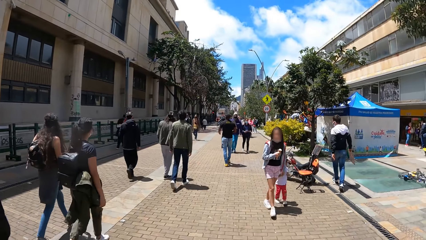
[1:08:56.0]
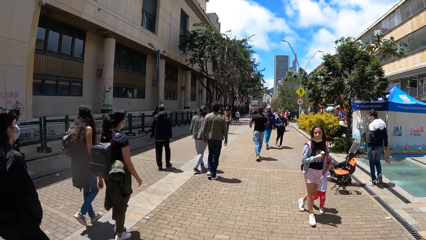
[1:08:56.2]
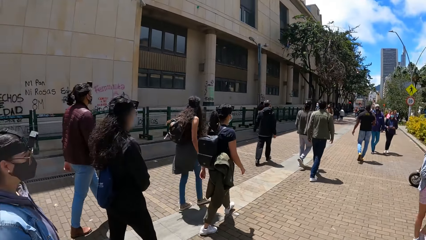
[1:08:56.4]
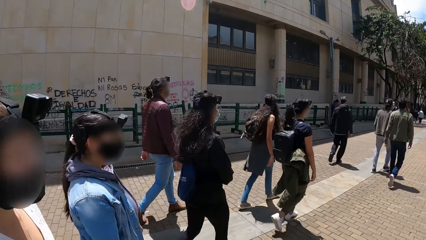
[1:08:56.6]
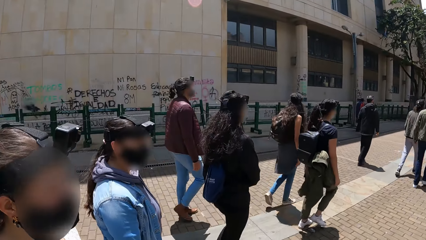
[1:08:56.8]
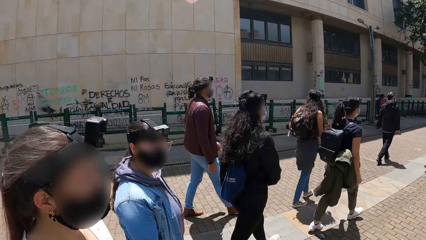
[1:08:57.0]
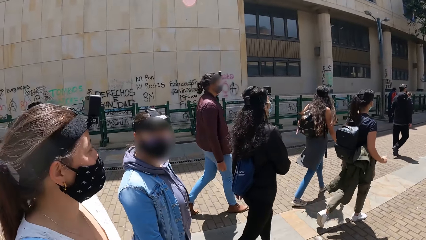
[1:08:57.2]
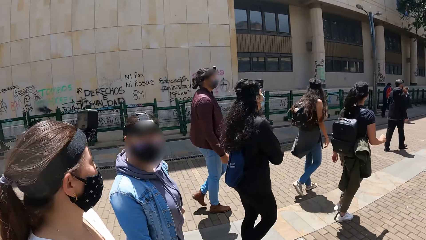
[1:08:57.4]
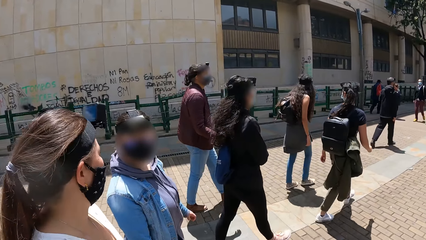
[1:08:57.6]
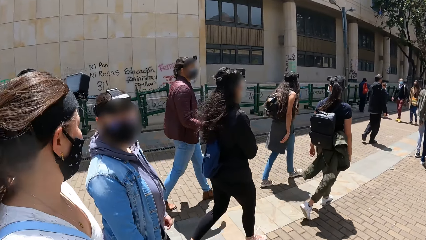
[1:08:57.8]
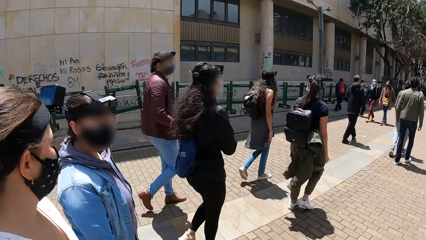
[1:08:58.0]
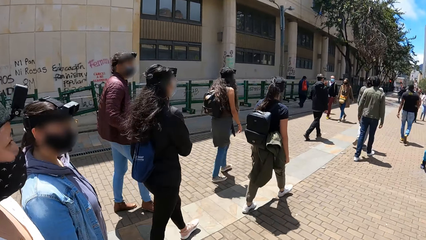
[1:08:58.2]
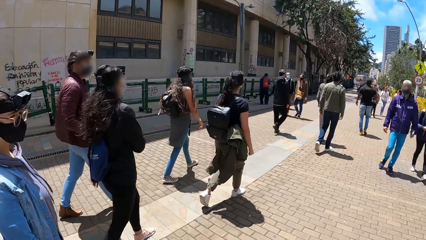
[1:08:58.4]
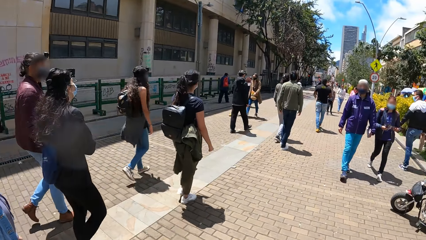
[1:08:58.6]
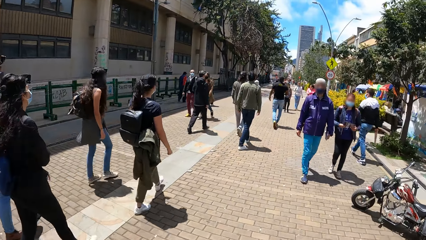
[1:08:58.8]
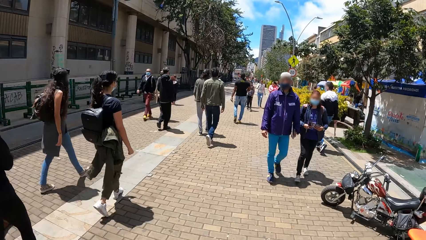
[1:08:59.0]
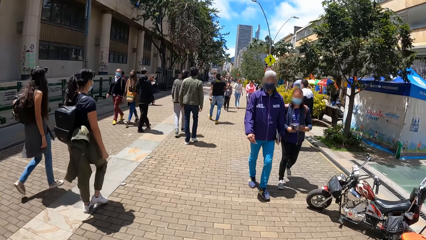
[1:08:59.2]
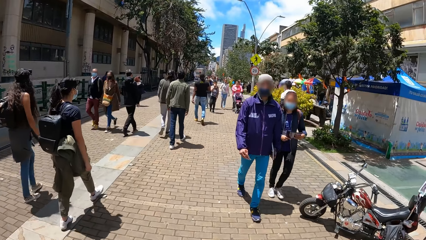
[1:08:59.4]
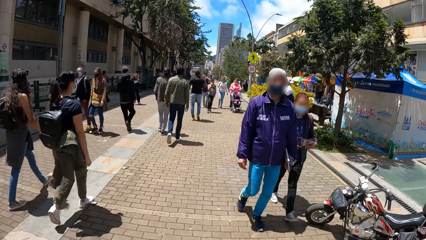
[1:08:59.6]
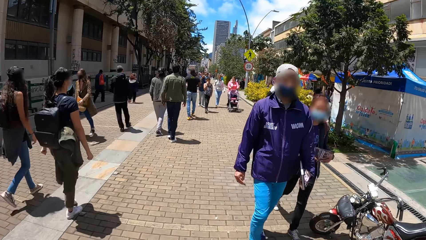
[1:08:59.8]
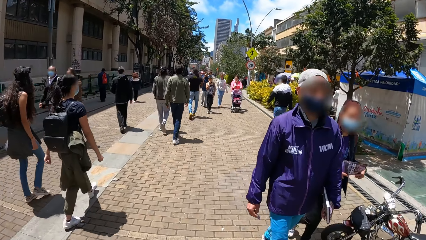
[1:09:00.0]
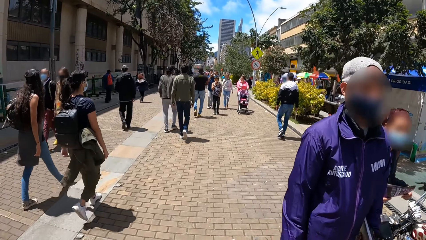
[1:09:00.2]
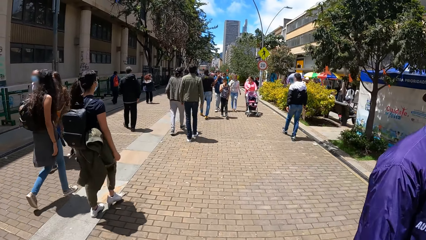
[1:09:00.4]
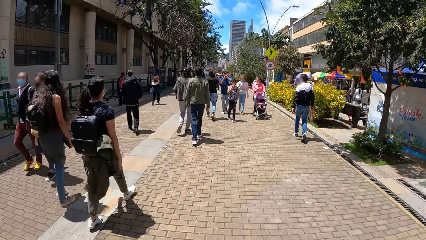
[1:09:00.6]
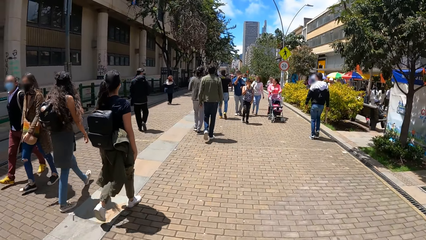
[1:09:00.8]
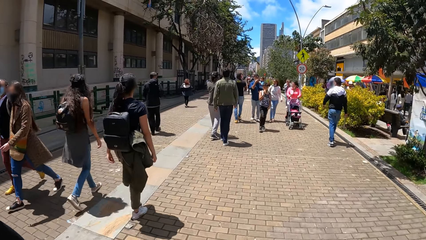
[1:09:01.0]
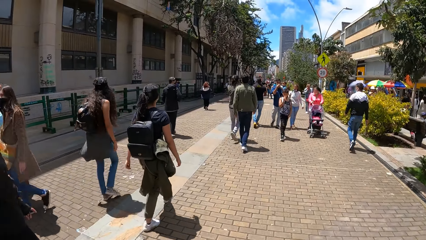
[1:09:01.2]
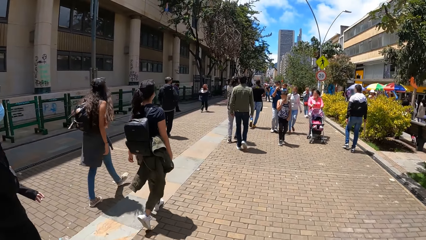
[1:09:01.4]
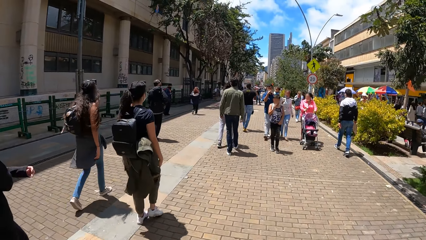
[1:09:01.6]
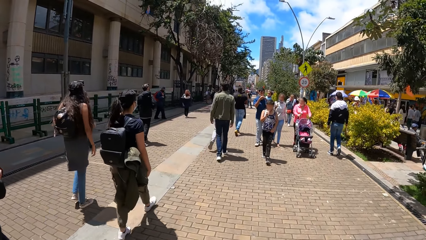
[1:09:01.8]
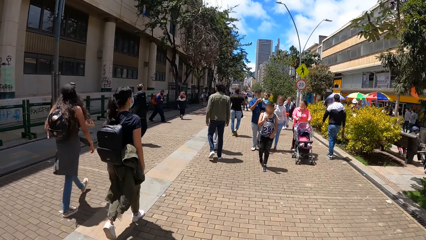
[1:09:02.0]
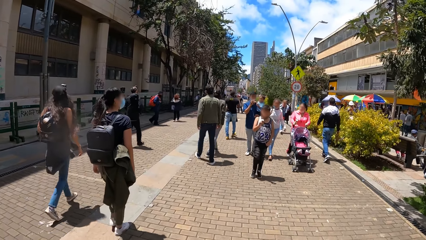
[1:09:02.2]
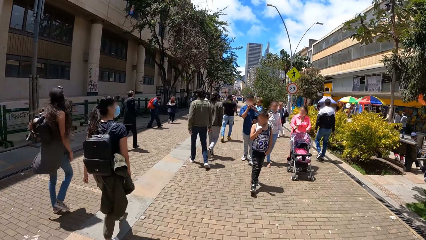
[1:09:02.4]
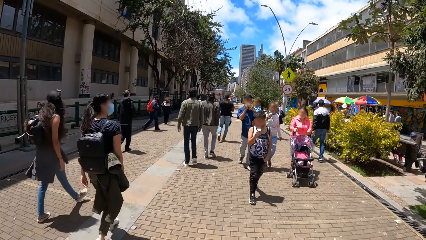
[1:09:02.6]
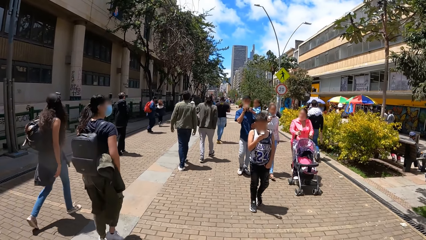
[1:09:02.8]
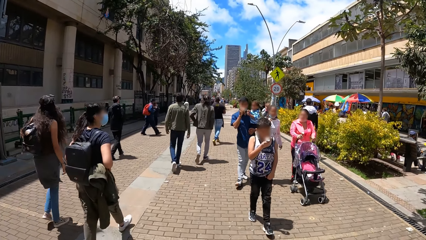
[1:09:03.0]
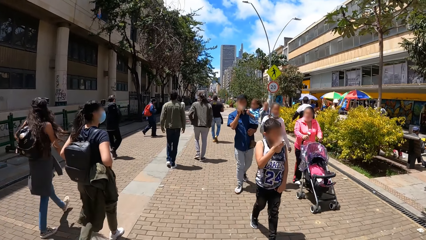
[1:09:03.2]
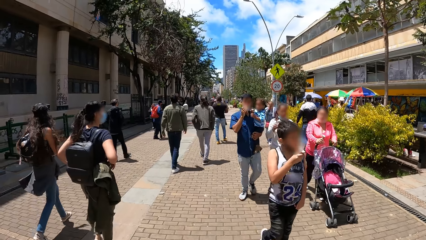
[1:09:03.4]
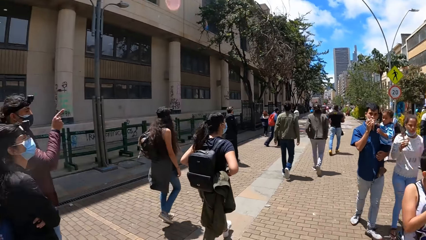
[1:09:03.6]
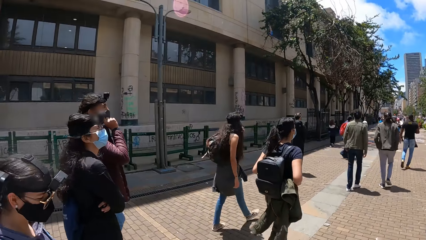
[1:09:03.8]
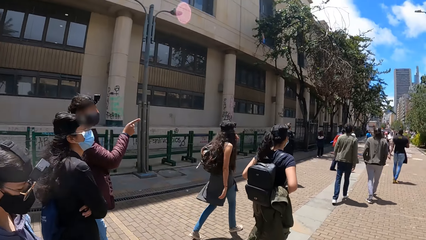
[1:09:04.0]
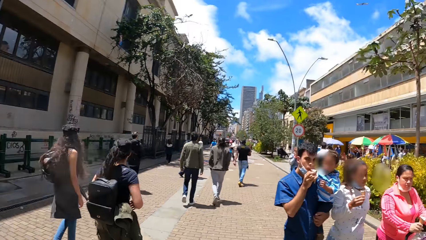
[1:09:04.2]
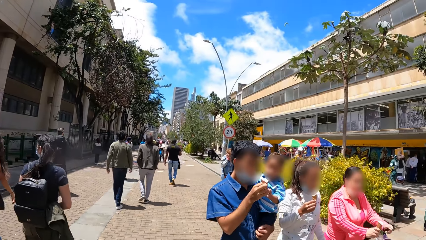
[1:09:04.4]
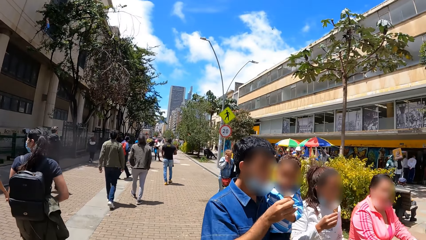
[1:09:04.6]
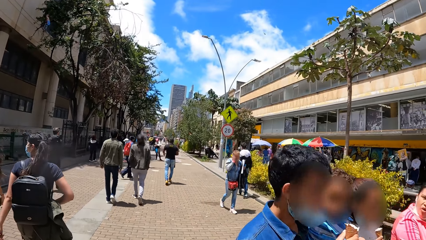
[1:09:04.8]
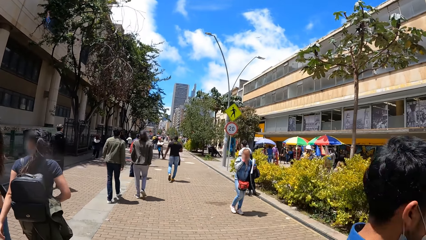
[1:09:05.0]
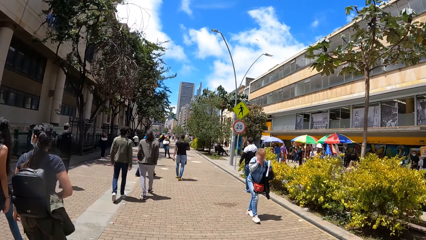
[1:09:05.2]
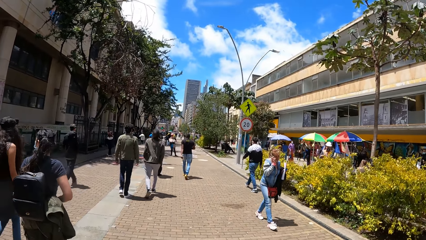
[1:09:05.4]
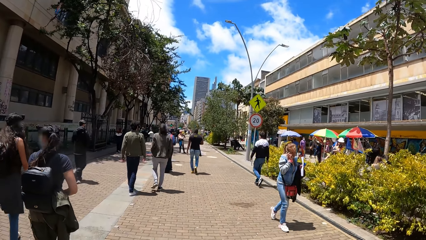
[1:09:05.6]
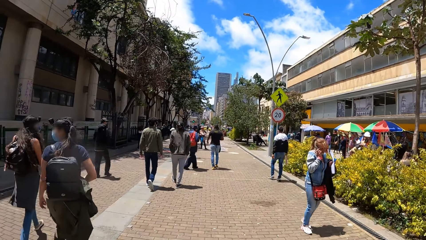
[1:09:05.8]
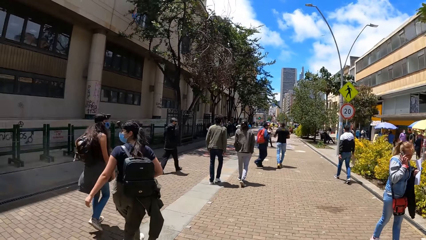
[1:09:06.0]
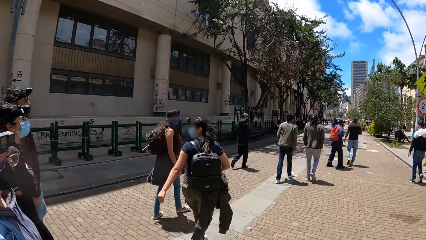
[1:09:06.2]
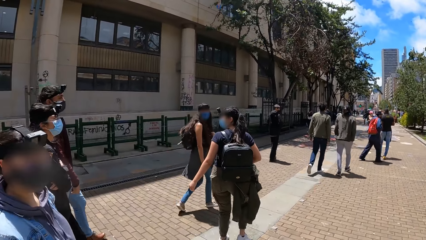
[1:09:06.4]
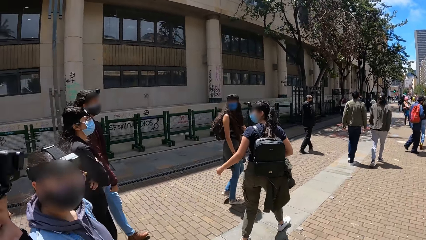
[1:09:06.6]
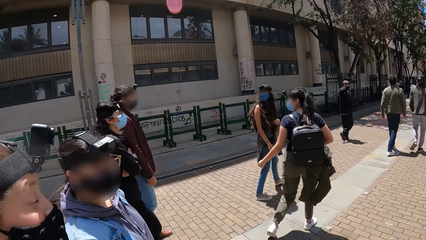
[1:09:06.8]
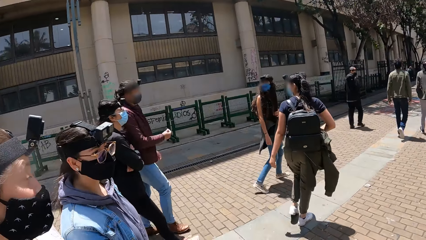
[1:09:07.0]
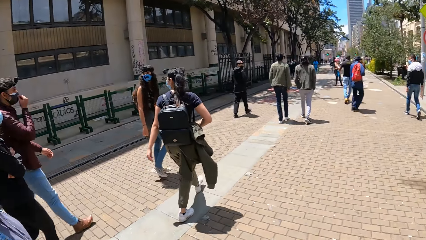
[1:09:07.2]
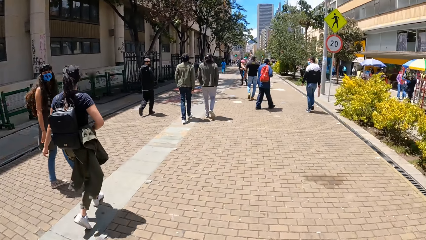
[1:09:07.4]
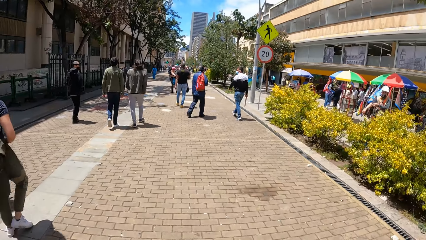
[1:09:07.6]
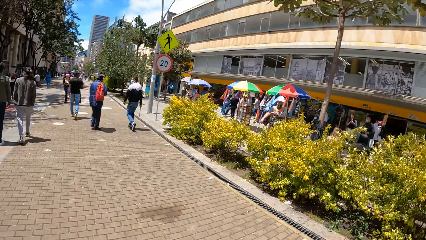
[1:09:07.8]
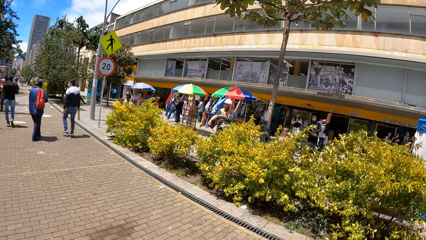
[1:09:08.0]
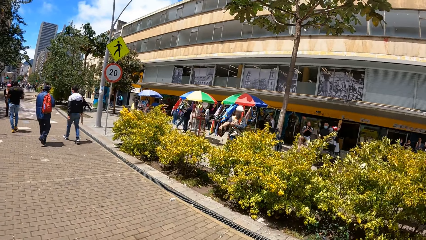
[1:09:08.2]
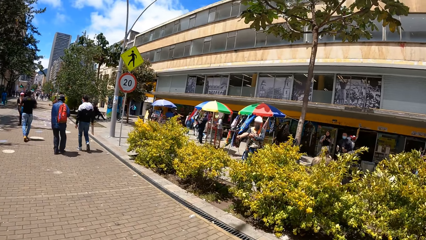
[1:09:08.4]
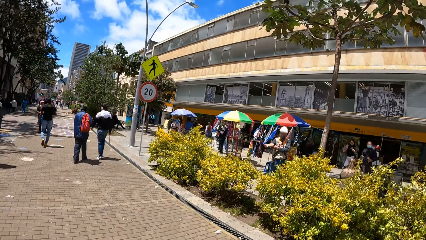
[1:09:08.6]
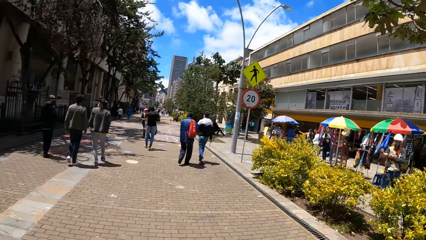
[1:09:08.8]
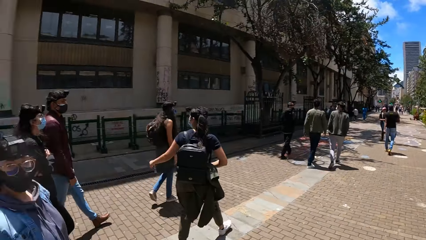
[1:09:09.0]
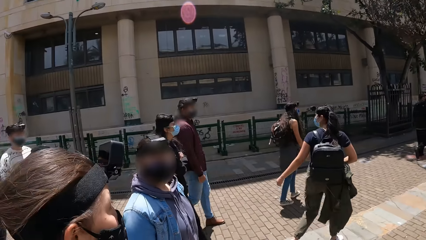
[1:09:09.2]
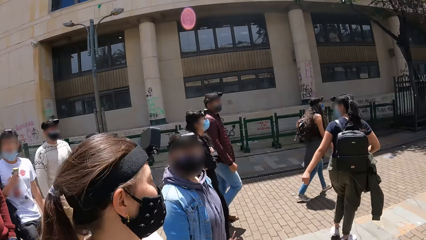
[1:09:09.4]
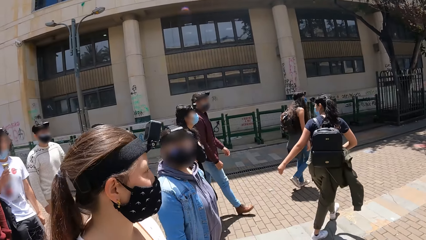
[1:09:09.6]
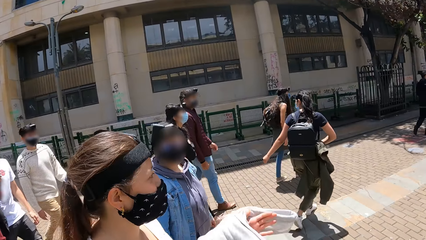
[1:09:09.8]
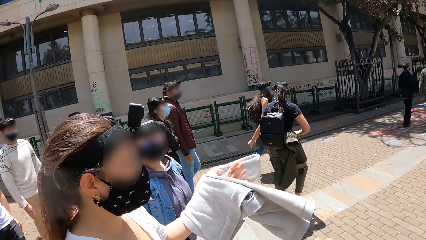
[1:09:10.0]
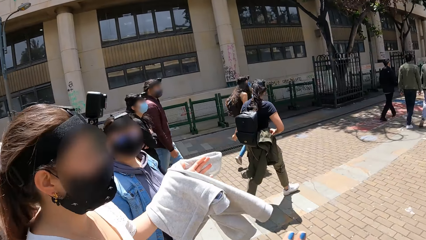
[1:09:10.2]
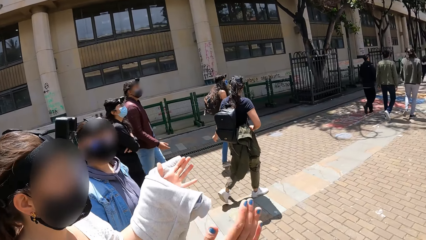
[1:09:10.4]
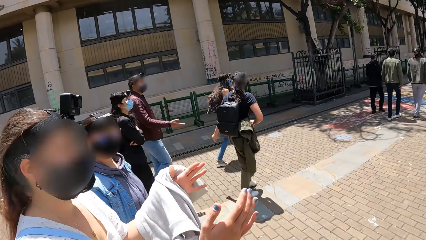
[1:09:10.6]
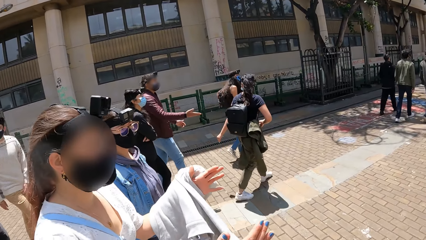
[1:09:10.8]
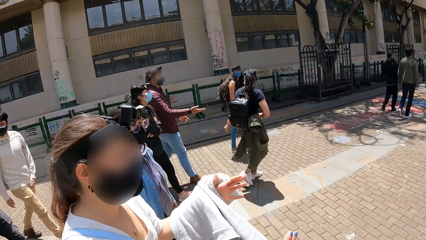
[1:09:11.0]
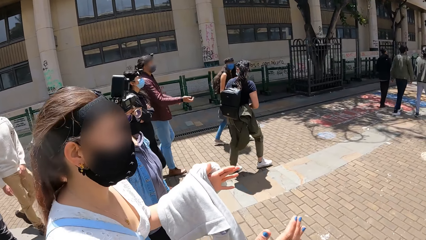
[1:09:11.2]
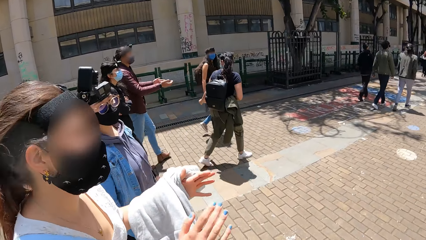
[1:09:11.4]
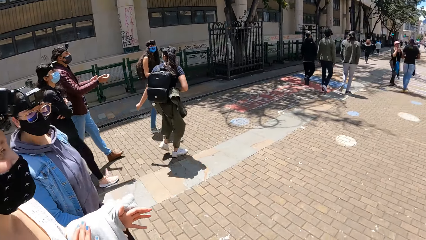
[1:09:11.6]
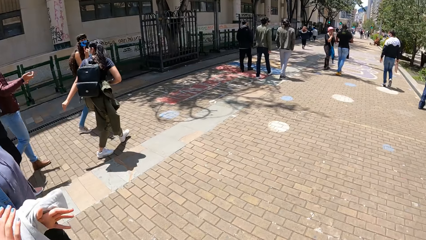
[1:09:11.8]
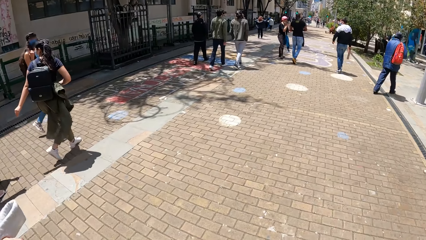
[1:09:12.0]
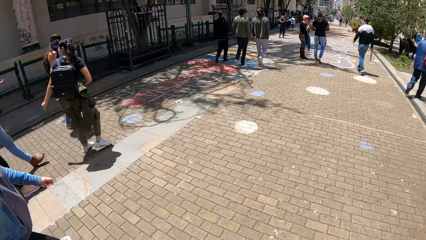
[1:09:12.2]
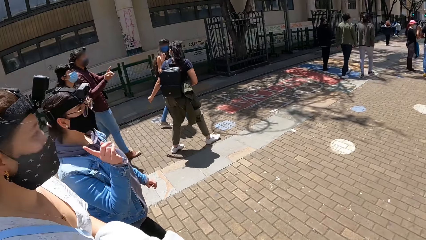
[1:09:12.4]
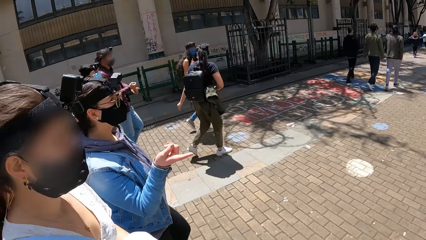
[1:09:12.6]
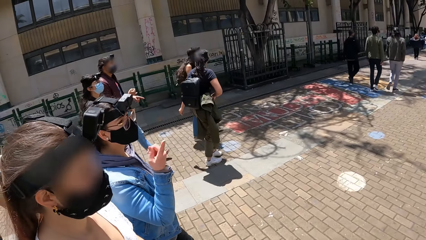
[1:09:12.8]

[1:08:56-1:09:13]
The camera wearer interacts with a person. They interact with another person. They look around. They walk on the pathway. They look around. They walk on the pathway. They interact with the first person. They interact with the other person. They look around. They interact with the other person. They interact with the first person.
